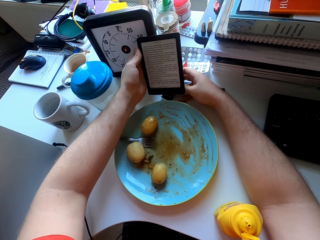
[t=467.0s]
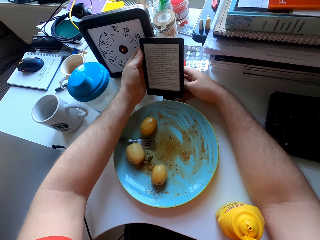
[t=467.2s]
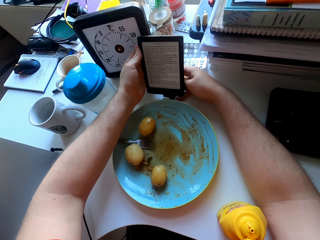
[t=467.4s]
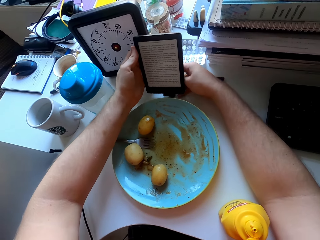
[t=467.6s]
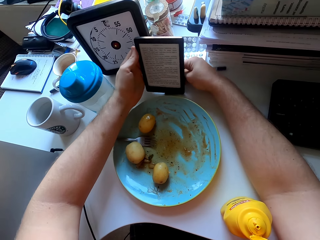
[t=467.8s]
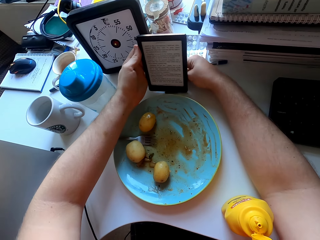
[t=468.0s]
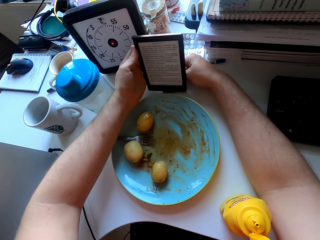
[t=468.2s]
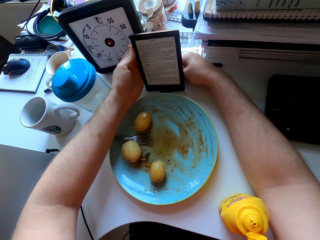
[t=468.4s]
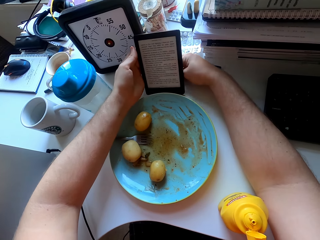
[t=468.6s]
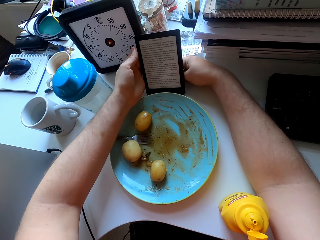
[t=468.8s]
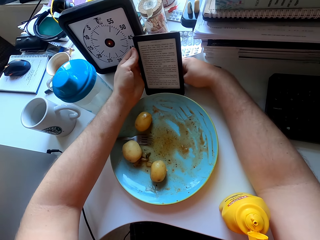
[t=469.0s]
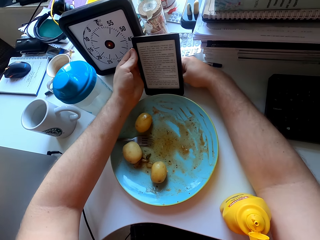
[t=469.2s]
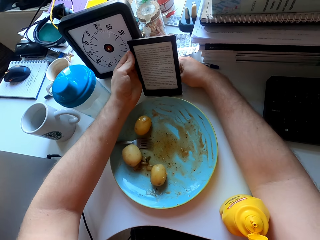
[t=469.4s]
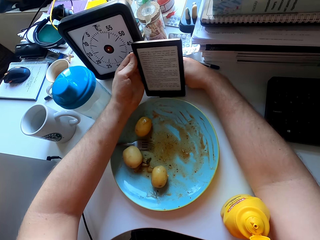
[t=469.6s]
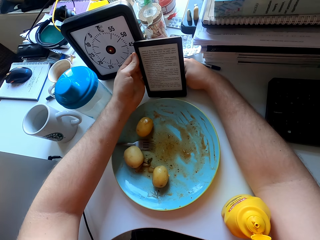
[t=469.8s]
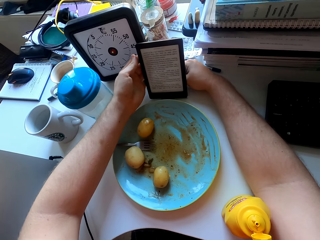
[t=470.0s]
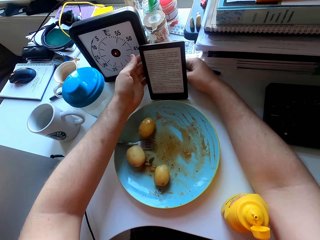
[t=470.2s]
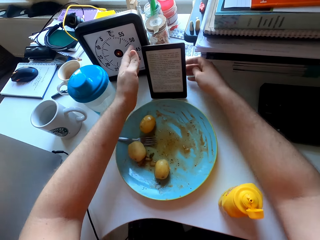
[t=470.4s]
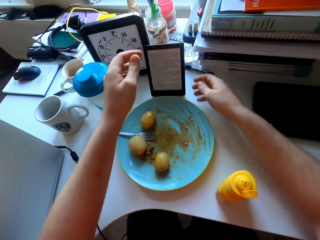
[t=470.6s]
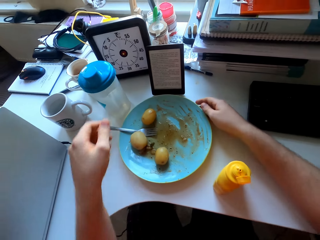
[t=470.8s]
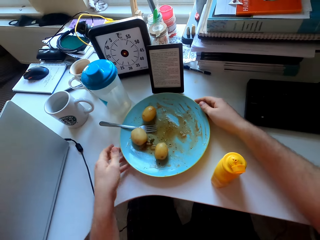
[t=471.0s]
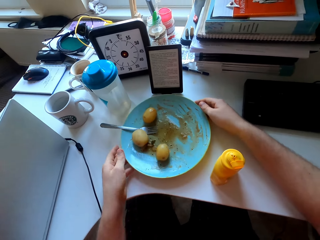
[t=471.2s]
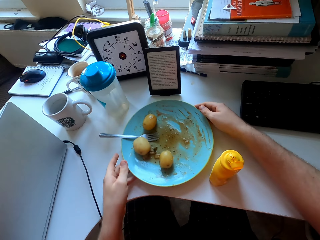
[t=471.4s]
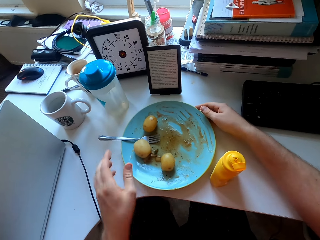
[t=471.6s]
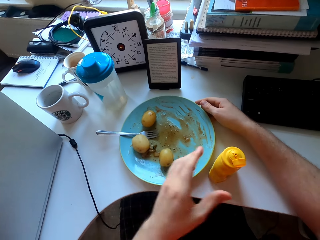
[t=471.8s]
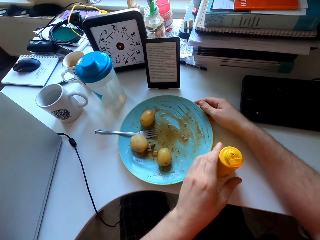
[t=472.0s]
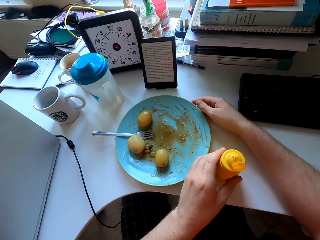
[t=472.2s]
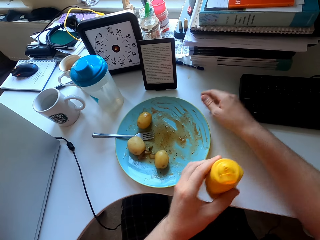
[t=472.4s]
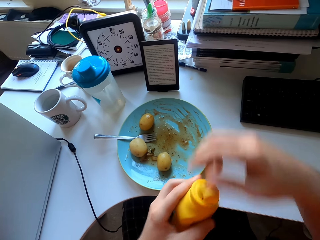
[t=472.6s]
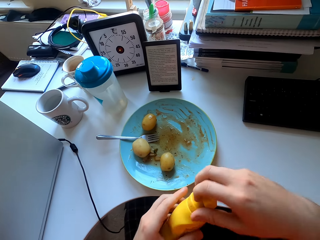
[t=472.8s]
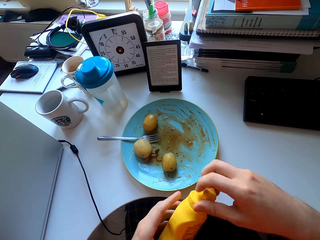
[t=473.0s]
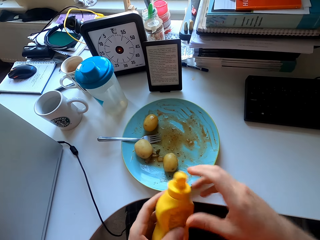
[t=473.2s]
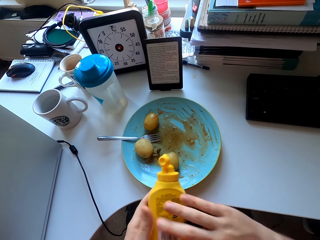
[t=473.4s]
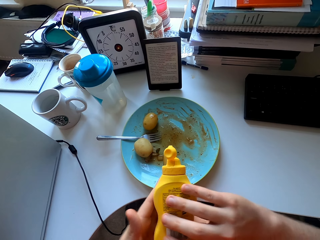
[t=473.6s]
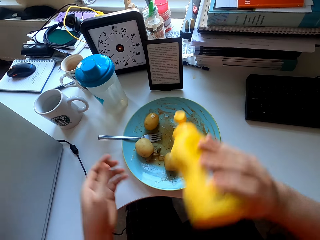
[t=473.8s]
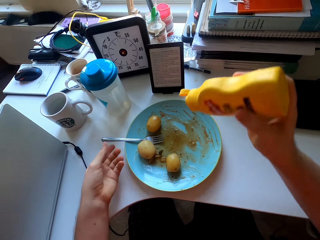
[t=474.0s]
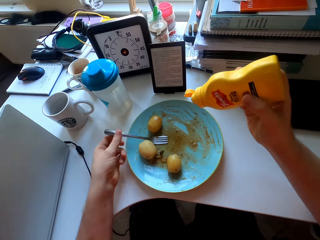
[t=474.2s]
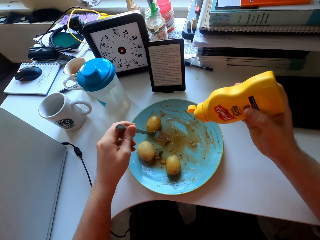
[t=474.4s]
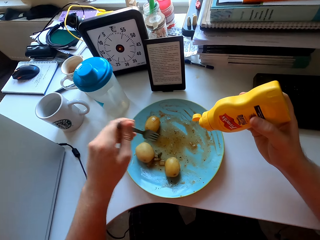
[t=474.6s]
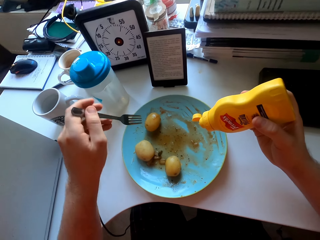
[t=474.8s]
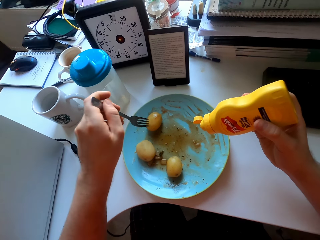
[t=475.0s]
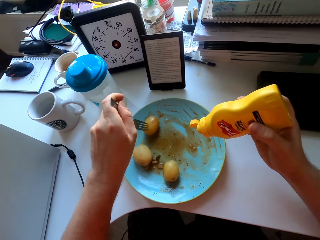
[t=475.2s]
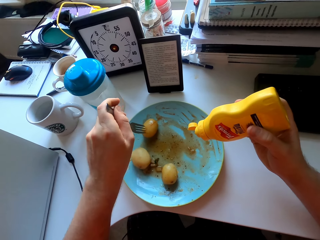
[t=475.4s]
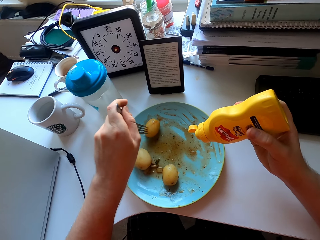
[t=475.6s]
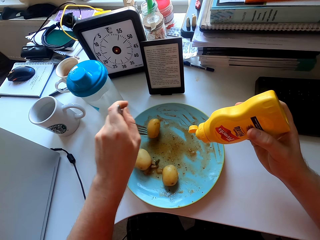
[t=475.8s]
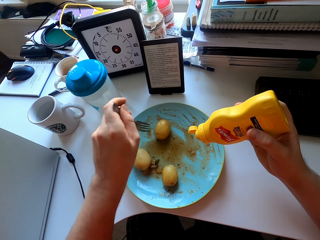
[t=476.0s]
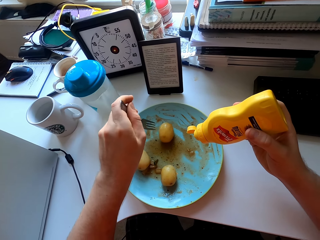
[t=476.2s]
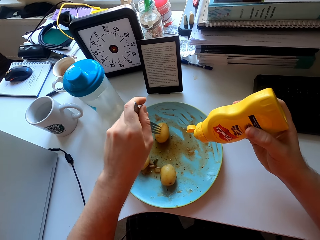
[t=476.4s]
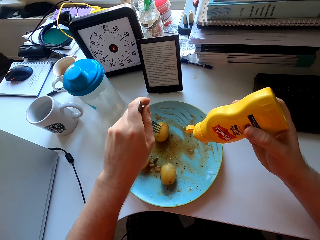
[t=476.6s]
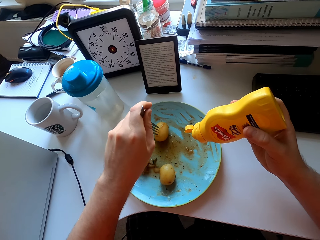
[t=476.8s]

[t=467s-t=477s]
The camera wearer puts the tablet on the holder. They drag the plate on the table. They pick up the can from the table.

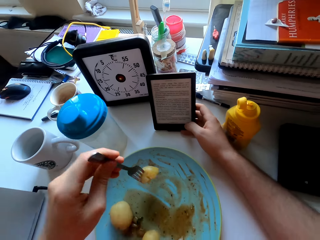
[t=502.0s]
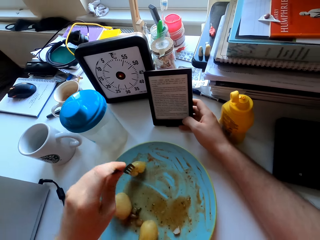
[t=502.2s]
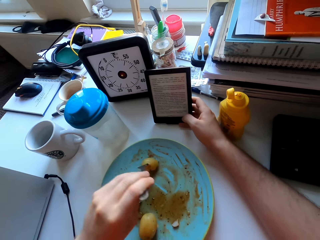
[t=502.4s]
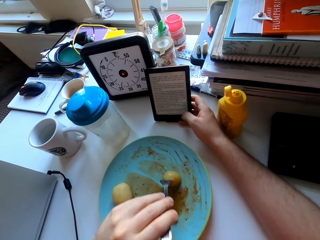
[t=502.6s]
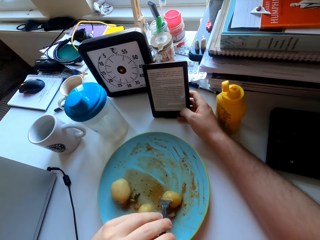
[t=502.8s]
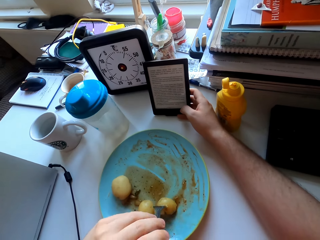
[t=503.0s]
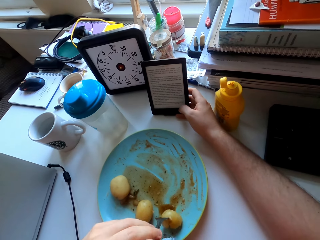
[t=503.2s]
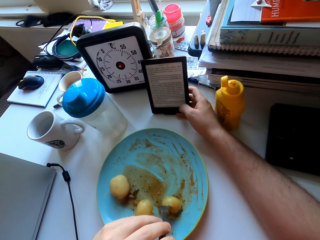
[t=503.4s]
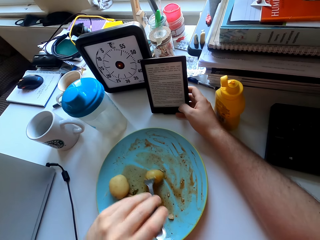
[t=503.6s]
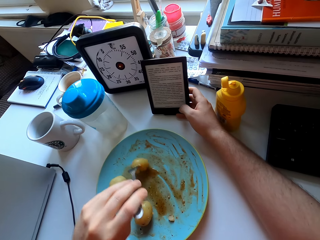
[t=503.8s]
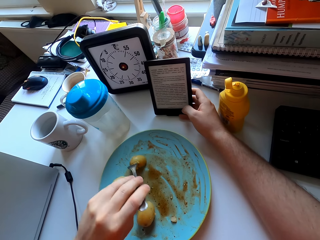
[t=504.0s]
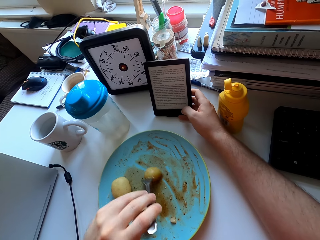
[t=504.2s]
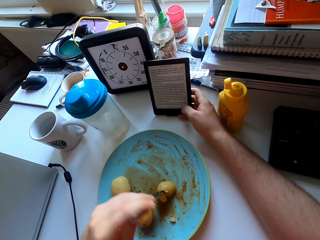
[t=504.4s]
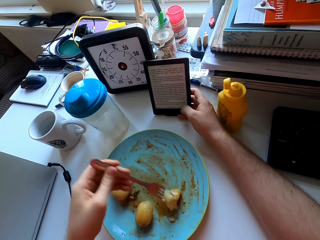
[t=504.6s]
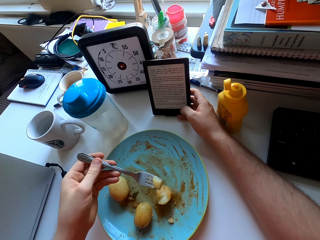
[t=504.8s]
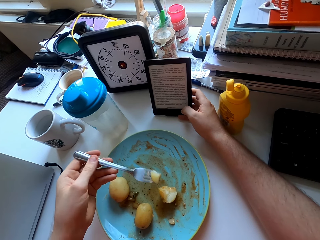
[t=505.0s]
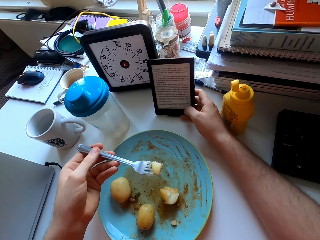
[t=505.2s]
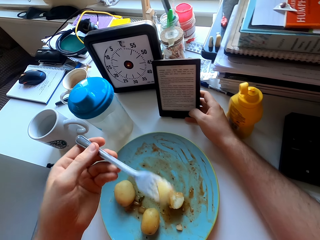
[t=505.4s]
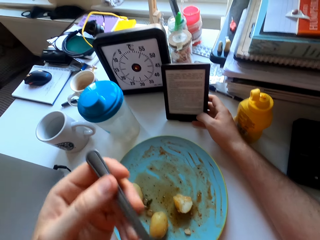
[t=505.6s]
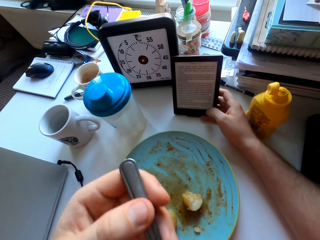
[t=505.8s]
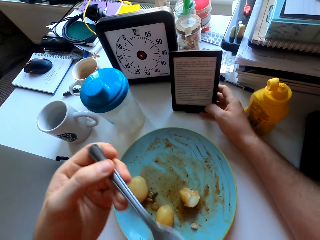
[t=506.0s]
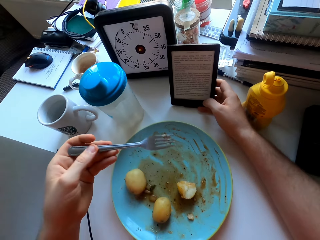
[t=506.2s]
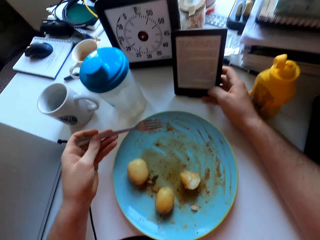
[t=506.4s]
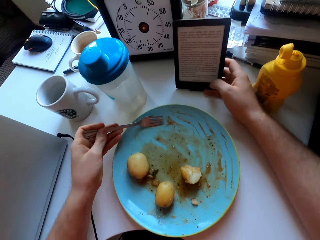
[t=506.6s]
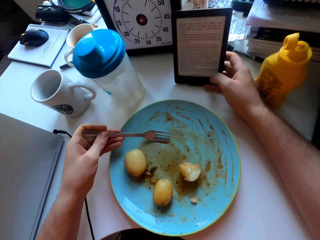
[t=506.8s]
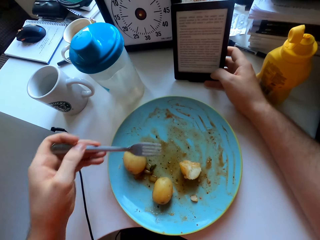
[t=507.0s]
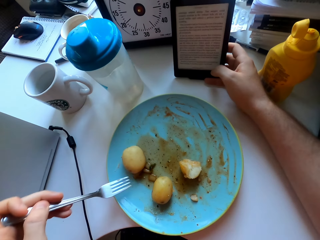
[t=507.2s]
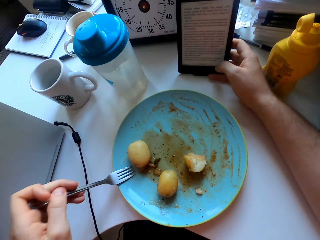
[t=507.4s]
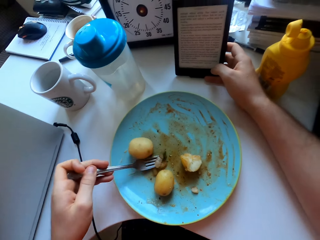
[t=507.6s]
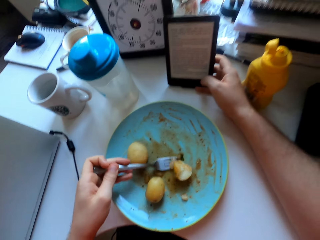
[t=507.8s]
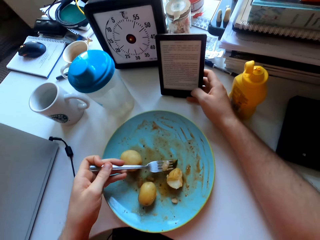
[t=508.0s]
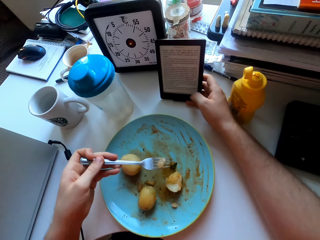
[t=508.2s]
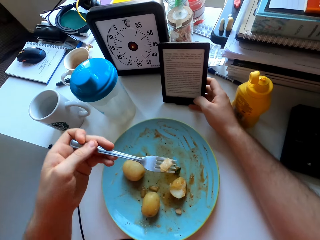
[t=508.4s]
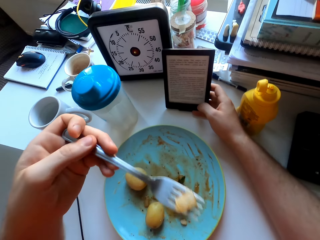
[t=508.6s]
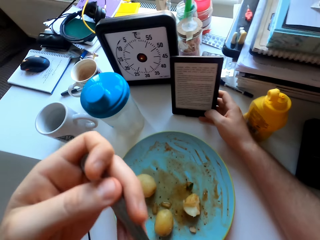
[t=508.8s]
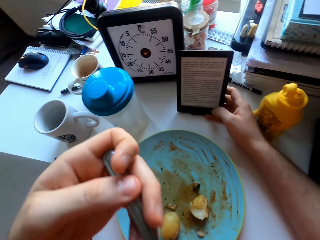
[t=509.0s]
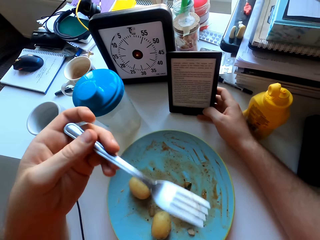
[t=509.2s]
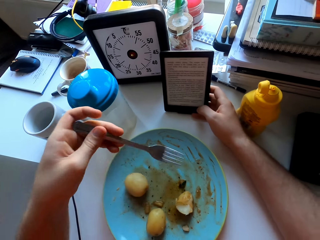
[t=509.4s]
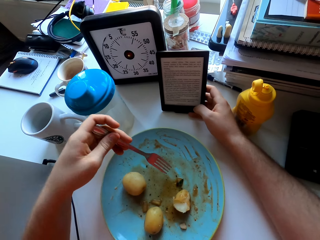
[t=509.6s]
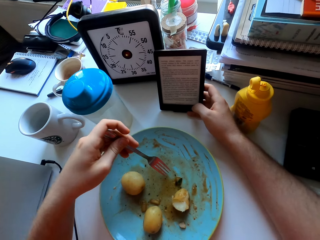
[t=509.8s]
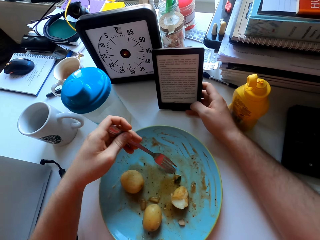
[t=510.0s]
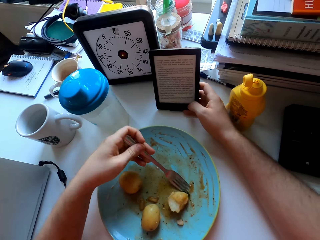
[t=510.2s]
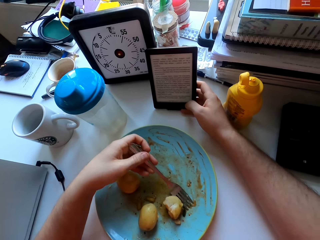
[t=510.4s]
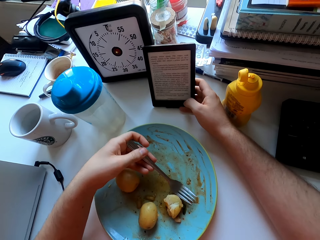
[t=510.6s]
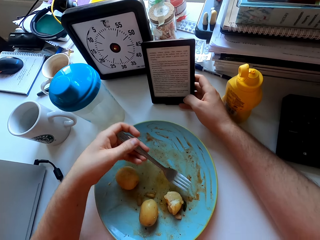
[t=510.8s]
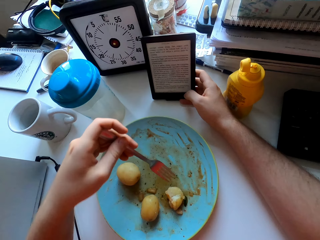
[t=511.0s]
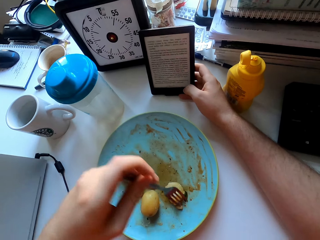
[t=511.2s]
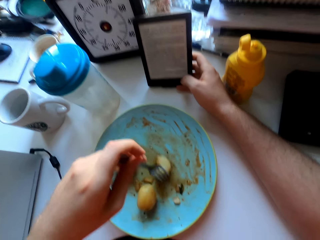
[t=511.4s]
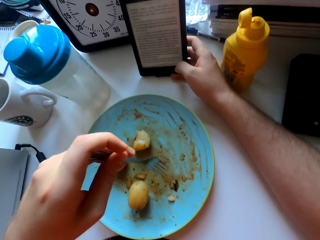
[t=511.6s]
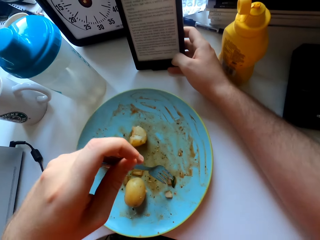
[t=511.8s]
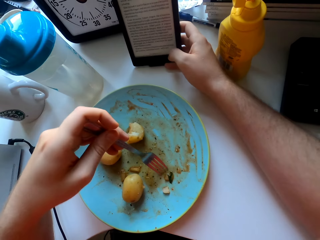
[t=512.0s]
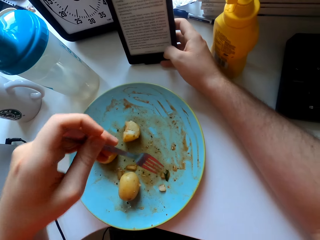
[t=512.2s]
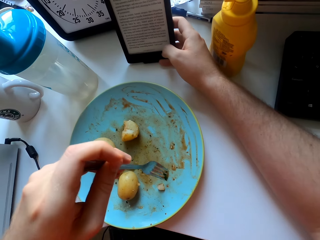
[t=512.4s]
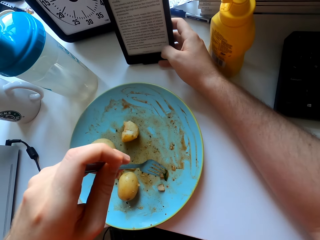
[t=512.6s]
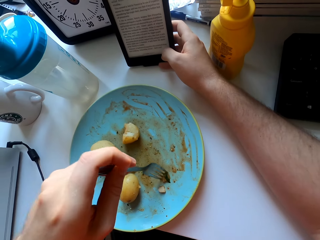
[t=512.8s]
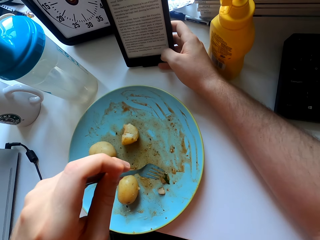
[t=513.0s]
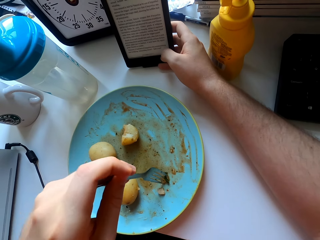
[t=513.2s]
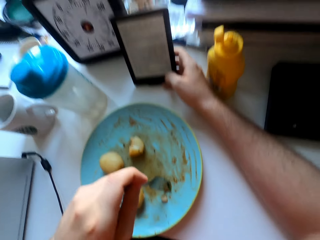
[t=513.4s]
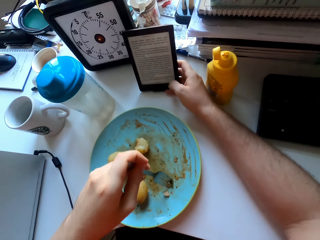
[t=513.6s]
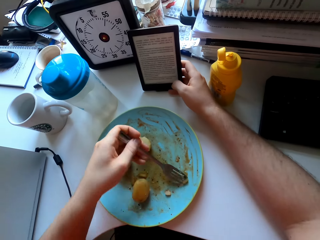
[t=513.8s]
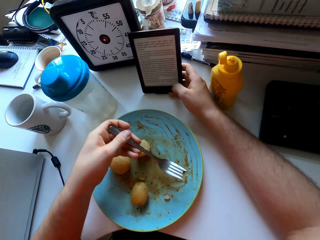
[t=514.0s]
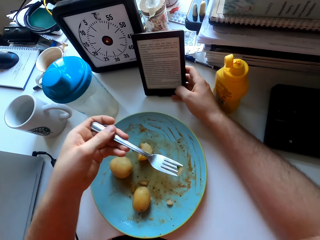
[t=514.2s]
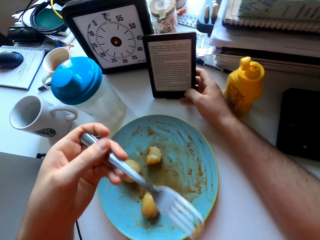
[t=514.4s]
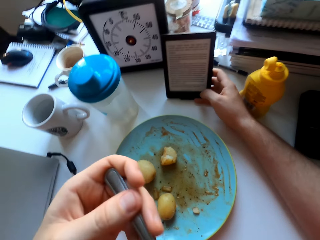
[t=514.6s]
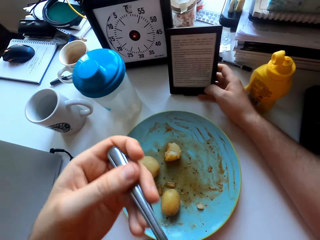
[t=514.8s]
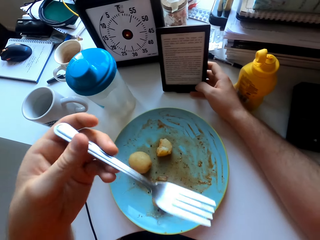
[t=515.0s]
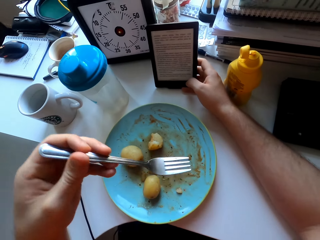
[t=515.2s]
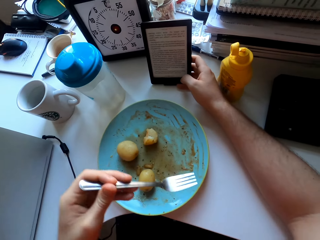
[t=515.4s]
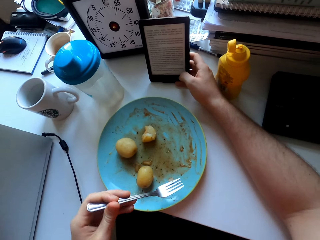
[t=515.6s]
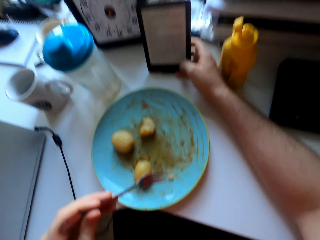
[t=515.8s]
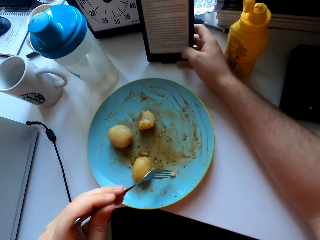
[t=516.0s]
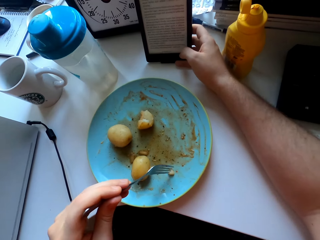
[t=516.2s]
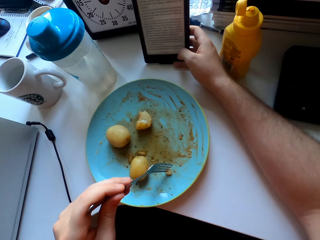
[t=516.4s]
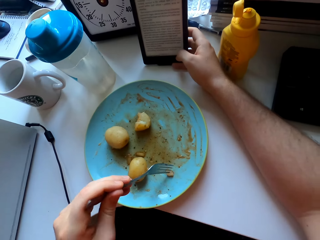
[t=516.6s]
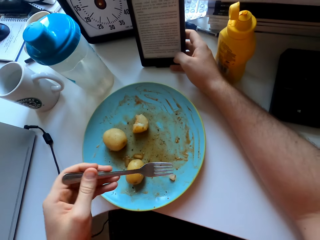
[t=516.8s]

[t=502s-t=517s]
The camera wearer rubs a potato on the plate. They eat the potato. They eat vegetables. They move the potato on the plate. They eat vegetables.
